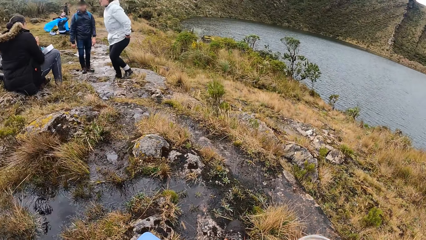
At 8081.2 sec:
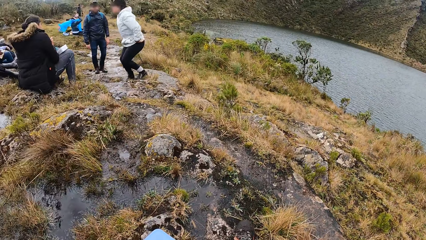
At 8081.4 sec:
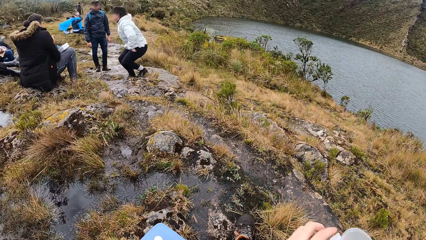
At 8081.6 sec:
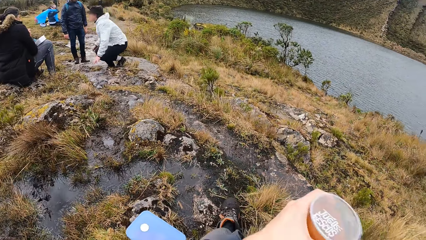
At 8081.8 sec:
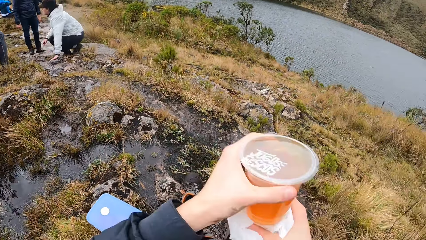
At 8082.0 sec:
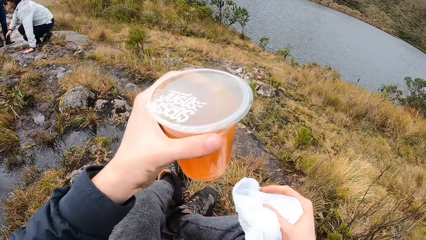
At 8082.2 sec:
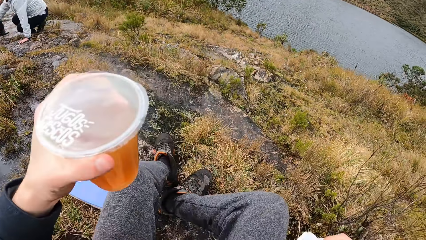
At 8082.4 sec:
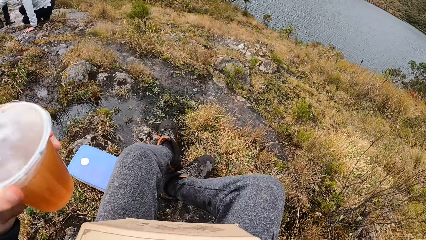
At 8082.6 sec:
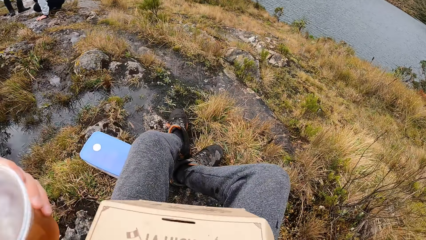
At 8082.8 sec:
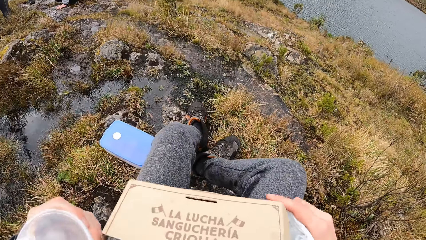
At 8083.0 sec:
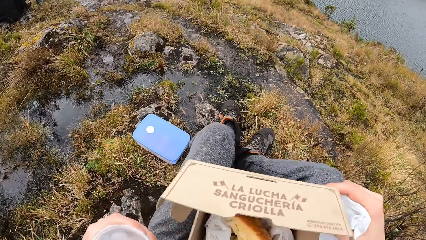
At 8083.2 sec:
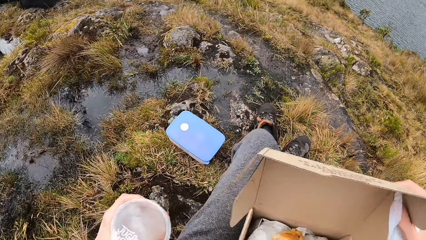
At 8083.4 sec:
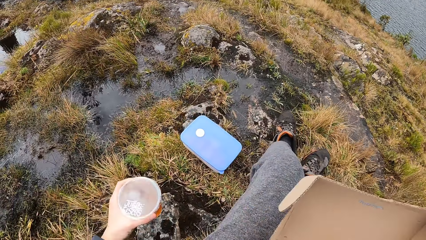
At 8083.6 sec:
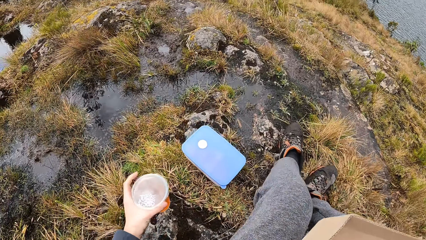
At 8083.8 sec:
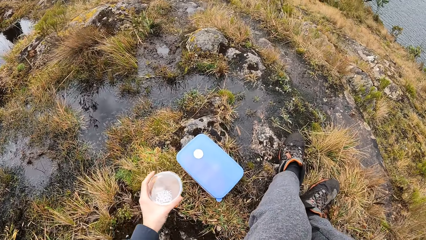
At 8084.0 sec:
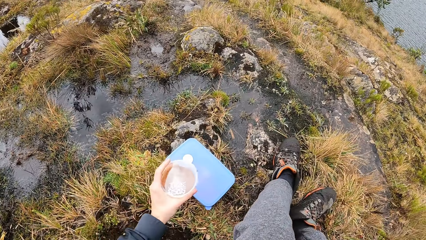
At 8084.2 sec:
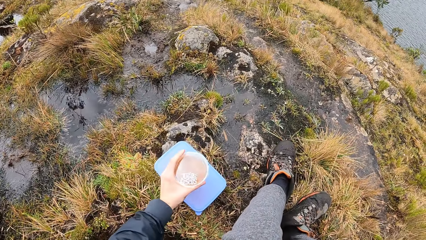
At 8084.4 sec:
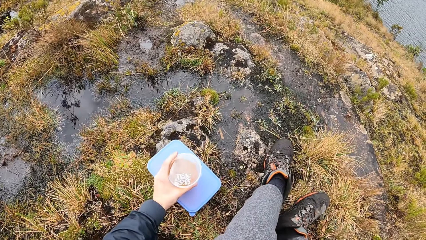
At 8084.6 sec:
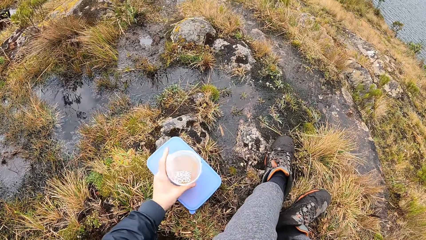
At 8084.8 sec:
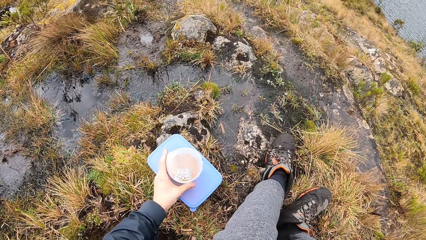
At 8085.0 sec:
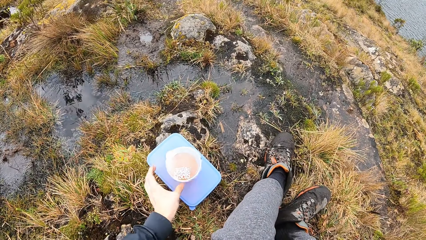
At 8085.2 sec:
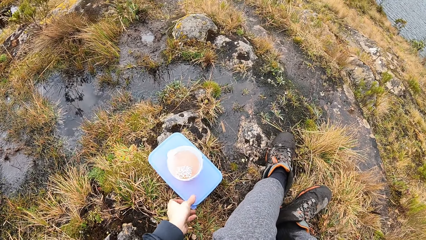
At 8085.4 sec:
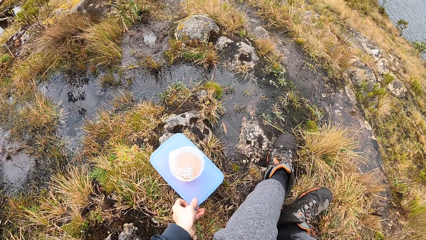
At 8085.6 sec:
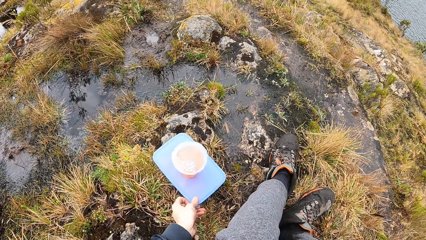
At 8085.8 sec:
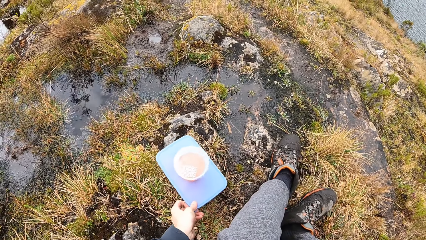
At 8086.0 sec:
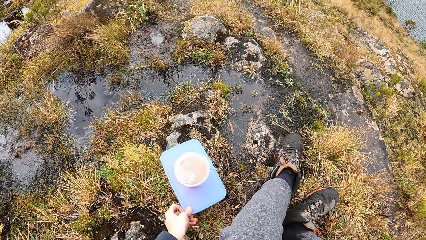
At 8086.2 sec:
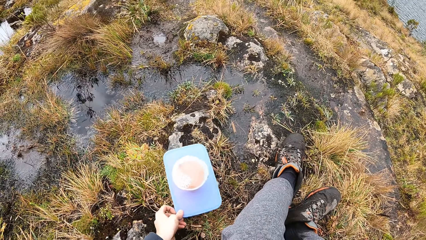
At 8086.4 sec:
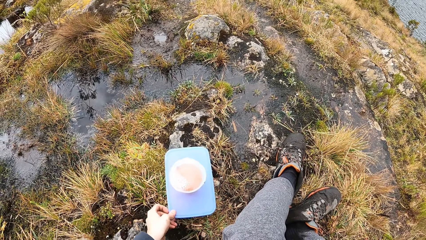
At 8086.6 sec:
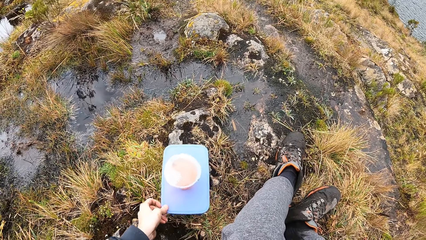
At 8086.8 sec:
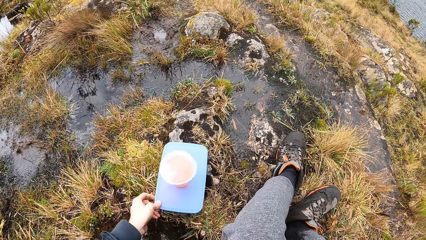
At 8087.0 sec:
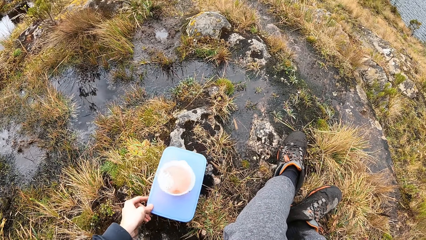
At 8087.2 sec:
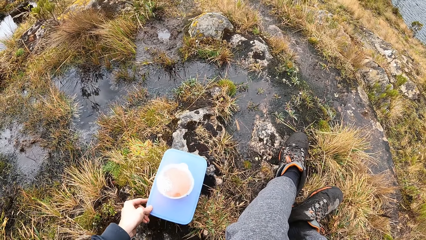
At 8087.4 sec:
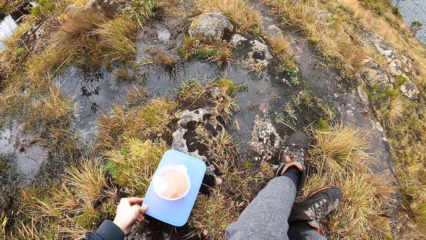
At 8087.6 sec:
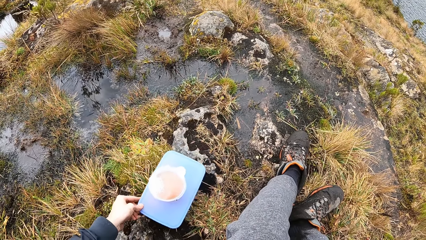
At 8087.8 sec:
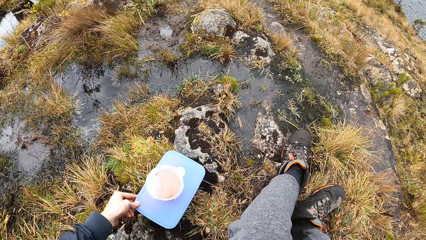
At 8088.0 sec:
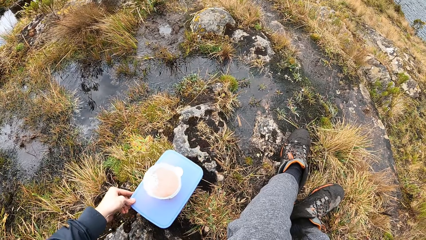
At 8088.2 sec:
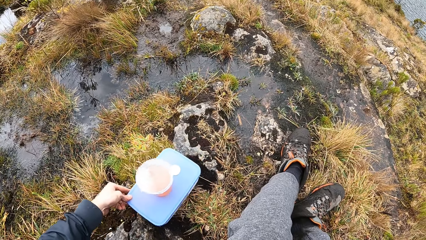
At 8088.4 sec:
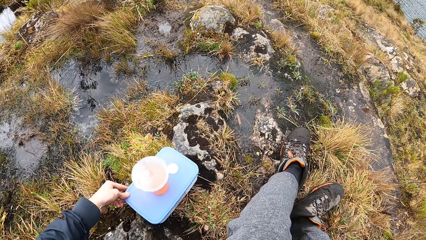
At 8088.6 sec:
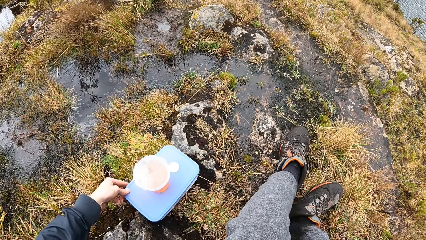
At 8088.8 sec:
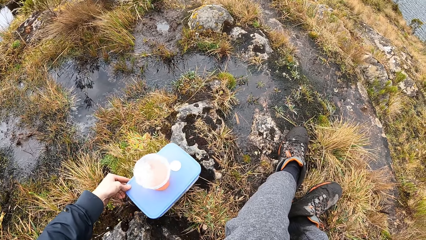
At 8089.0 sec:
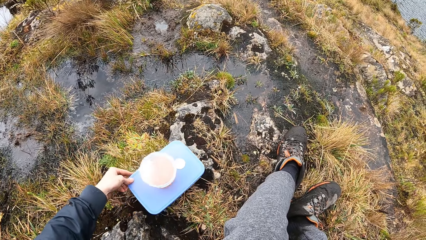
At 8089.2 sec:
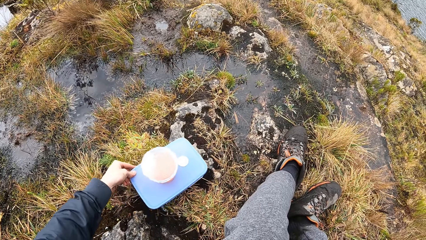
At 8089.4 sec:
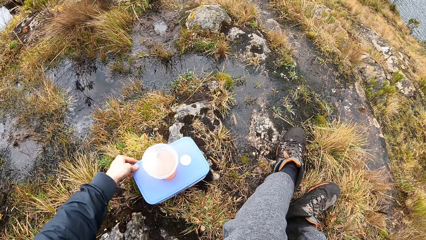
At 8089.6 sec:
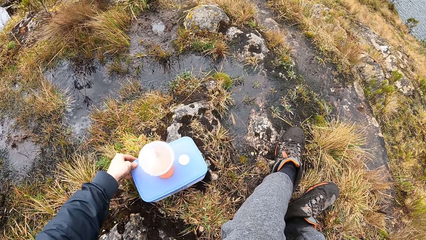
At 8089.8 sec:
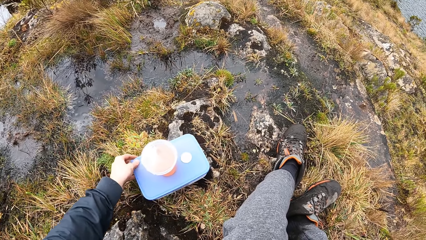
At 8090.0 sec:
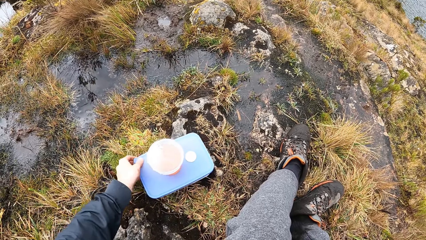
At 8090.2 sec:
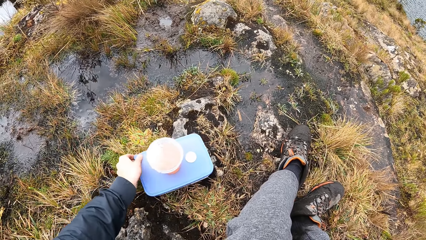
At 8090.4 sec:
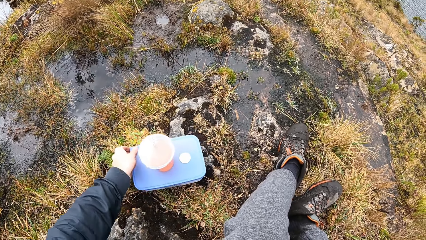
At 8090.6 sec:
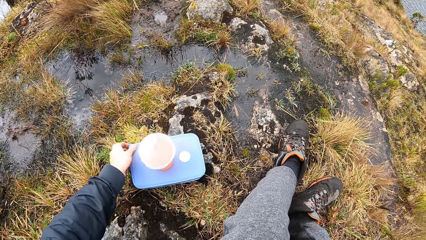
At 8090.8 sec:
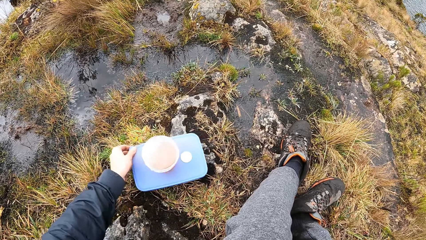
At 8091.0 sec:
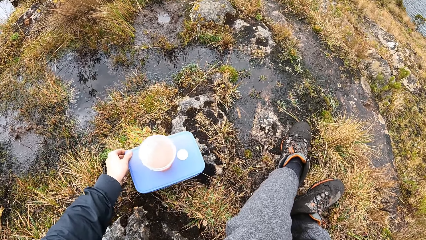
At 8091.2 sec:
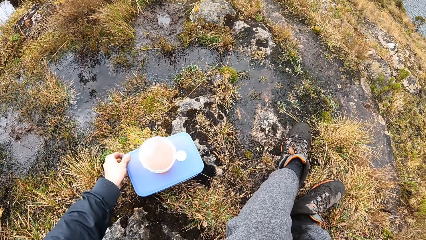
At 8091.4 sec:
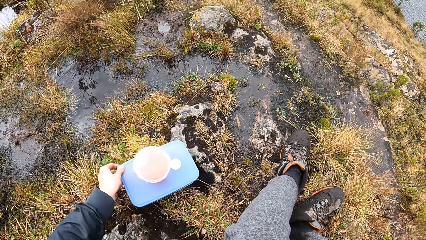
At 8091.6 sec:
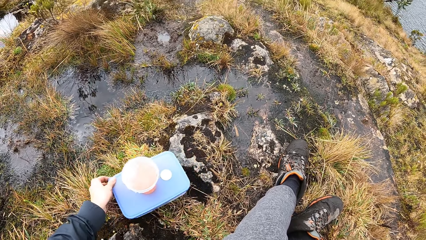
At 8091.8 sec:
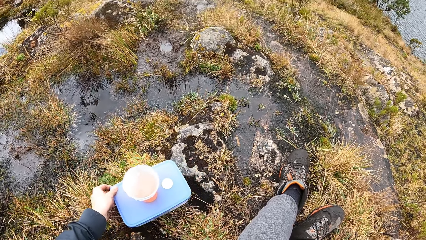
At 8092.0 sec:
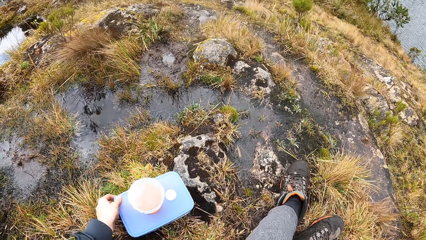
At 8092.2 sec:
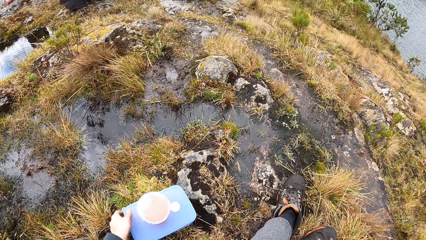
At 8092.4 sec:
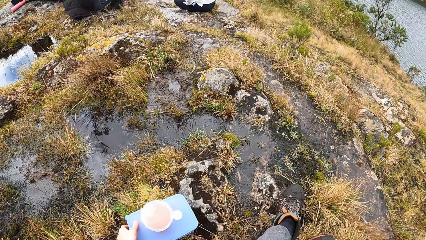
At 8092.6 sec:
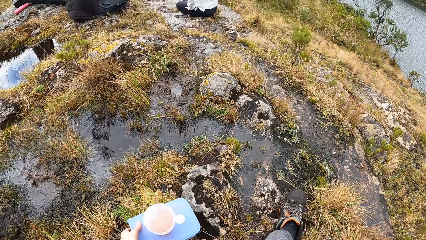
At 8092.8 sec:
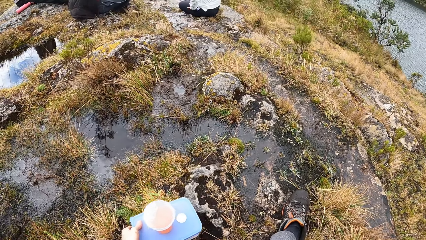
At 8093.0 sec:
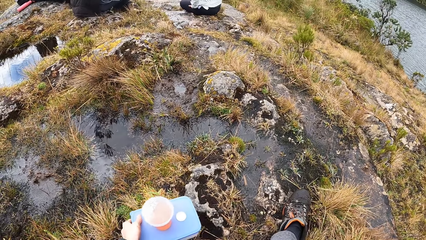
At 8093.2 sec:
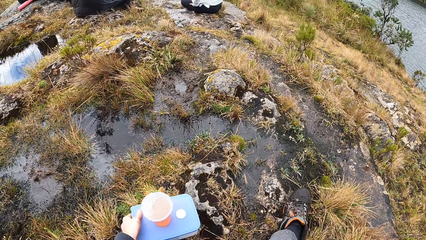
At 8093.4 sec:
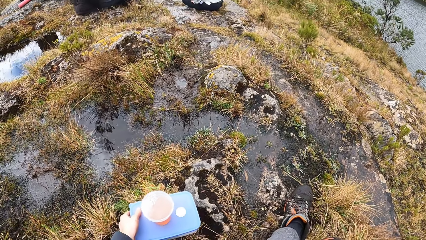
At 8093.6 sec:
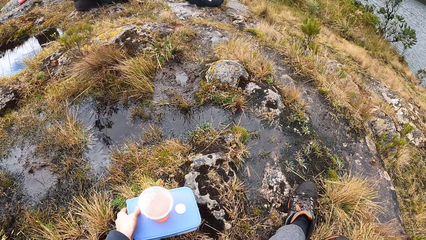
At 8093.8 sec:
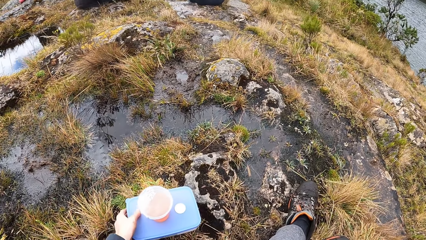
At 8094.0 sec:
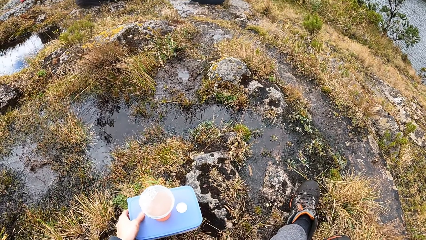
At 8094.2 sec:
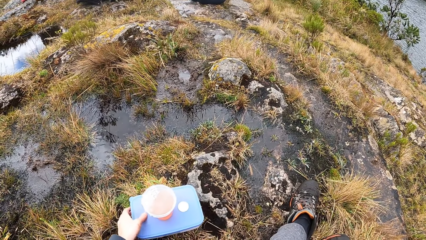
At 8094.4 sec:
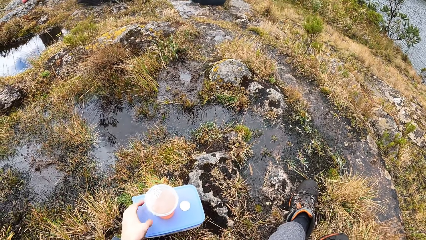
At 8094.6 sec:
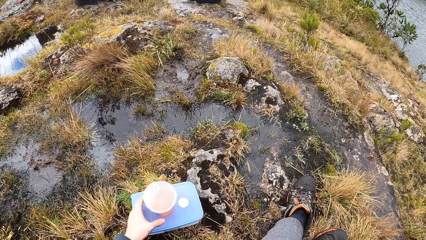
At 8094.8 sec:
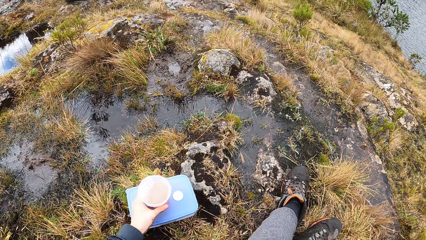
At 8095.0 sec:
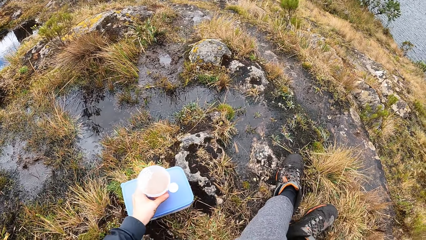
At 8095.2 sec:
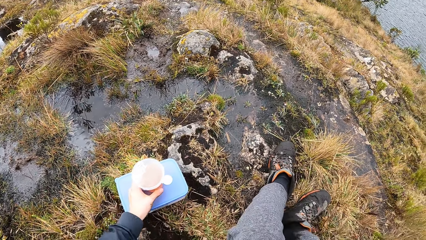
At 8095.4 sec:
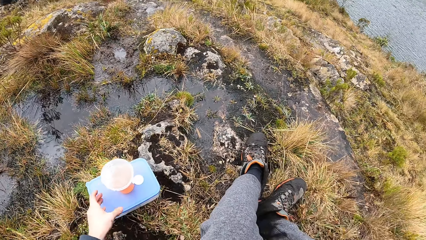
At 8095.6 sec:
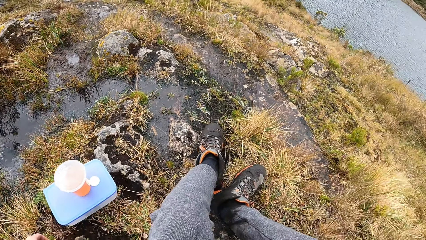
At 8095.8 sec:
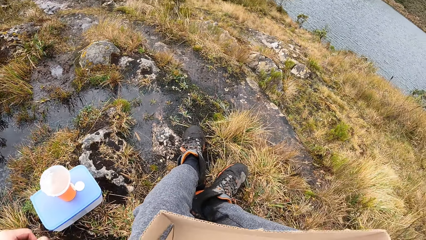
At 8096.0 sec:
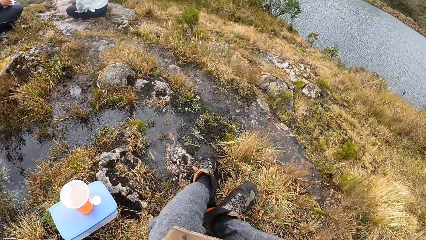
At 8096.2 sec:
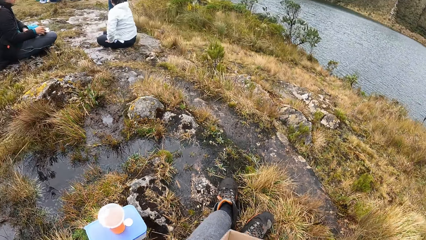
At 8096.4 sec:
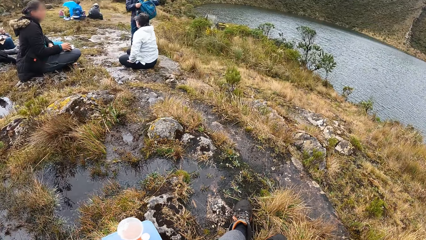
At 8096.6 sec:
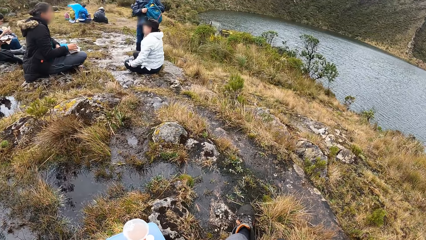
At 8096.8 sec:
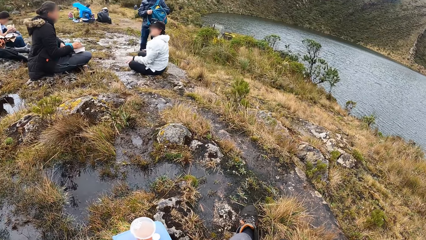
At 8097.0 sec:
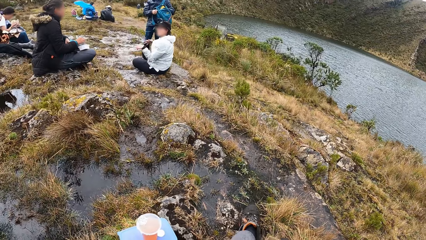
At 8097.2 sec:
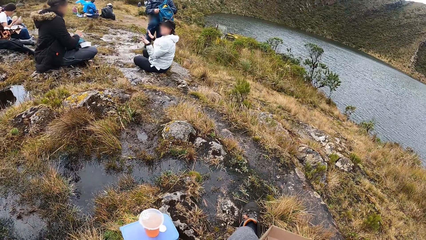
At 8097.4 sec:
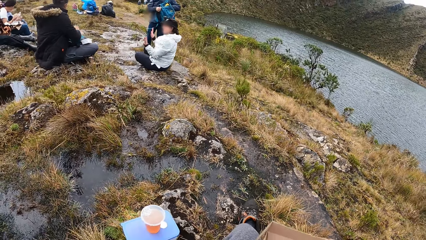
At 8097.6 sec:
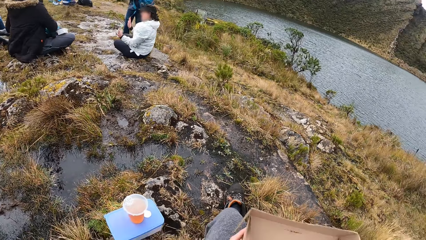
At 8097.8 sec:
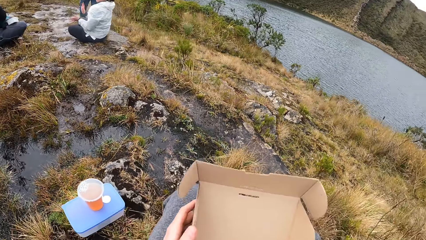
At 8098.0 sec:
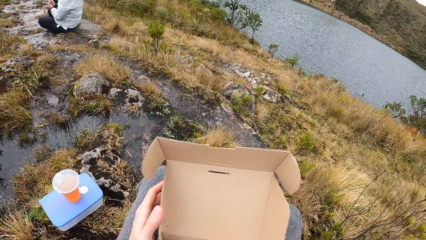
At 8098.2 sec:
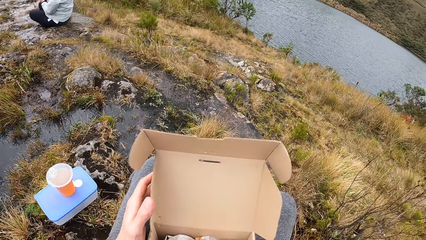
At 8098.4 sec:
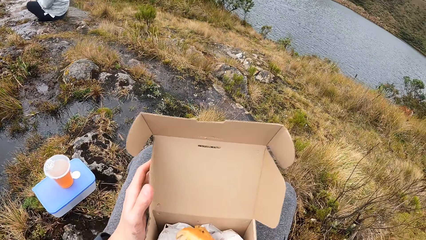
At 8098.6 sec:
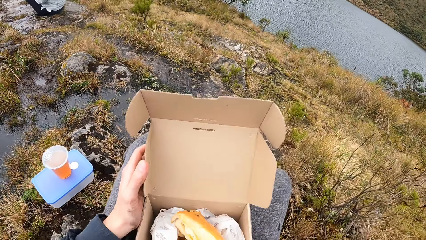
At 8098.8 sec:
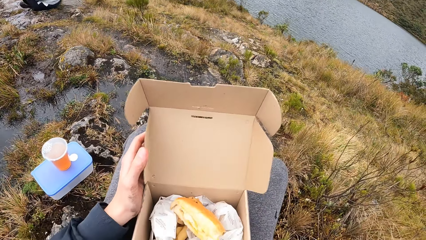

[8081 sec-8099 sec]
The camera wearer takes a cup from his right hand to his left hand. He opens the carton on his lap with his right hand. He drops the cup on the food pack or dish on the ground with his left hand. He adjusts the food pack on the ground with his left hand. He pulls the dish. He adjusts the food pack on the food pack on the ground with his left hand.
